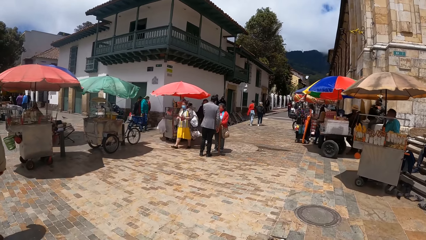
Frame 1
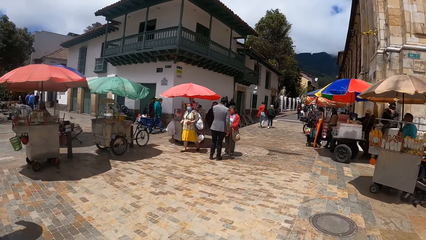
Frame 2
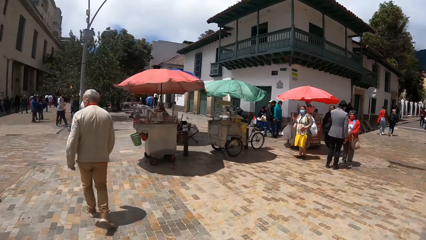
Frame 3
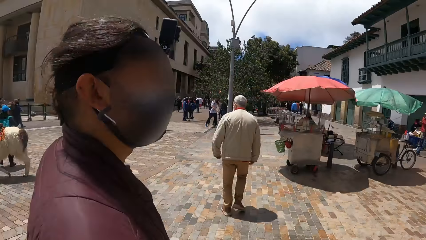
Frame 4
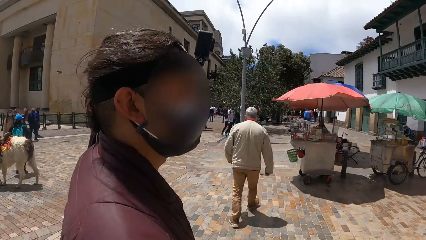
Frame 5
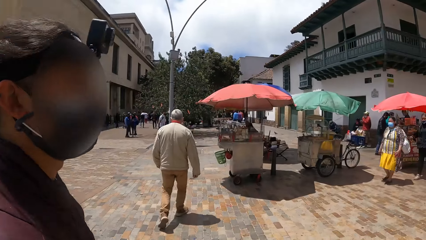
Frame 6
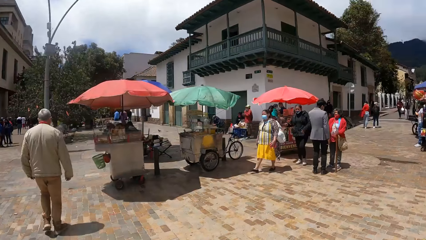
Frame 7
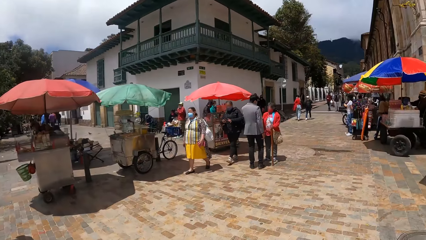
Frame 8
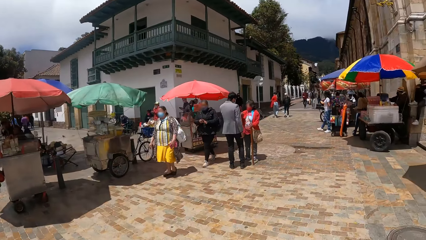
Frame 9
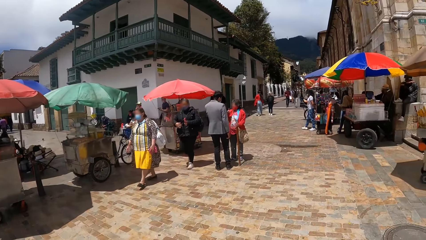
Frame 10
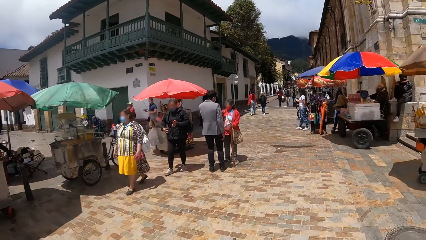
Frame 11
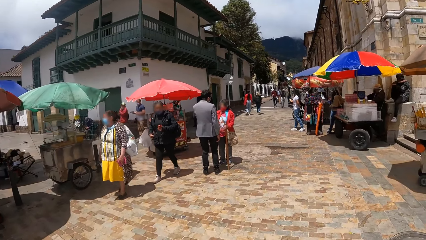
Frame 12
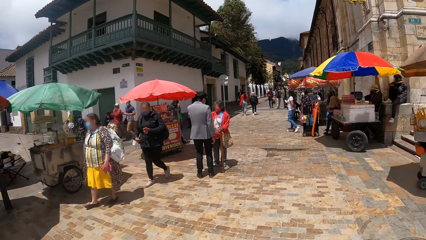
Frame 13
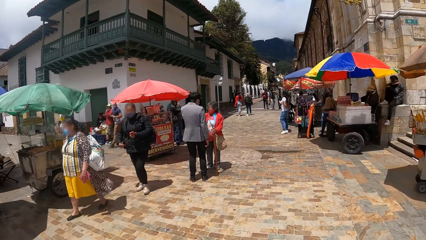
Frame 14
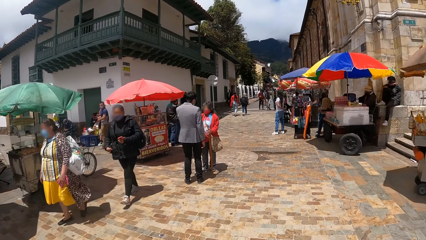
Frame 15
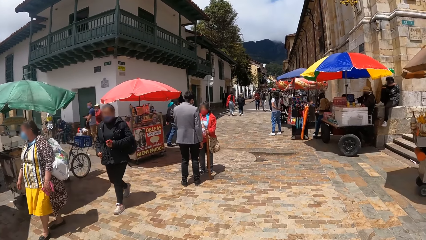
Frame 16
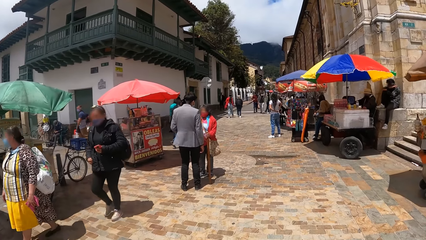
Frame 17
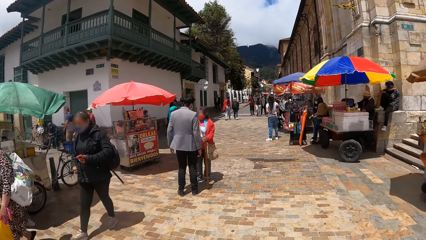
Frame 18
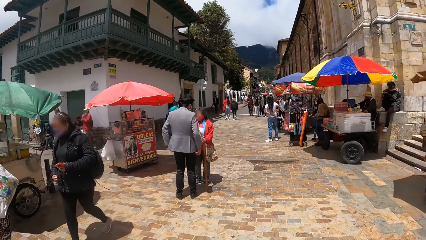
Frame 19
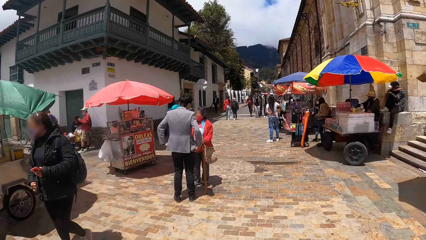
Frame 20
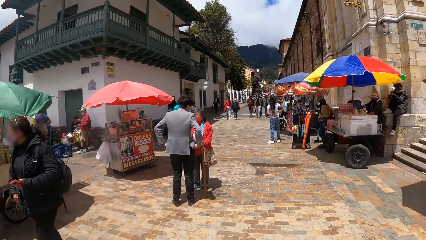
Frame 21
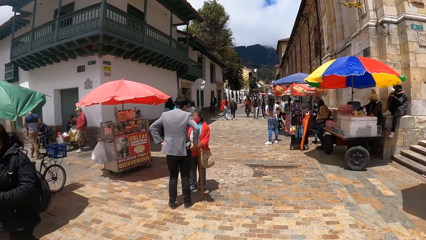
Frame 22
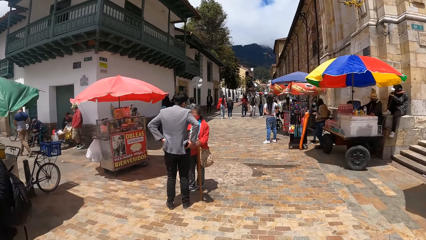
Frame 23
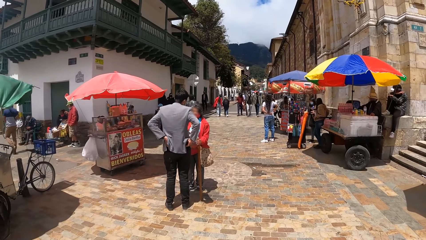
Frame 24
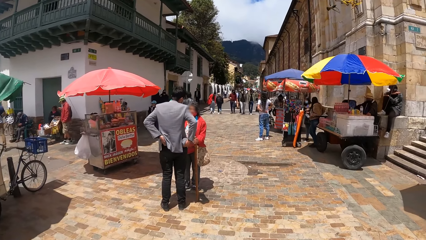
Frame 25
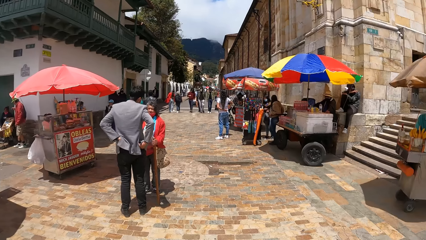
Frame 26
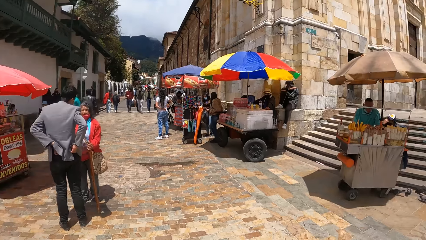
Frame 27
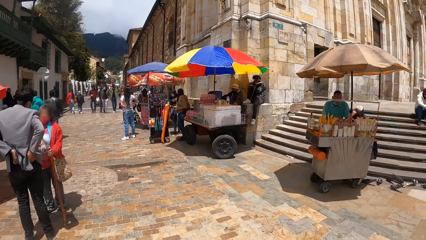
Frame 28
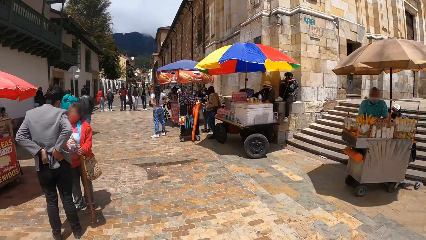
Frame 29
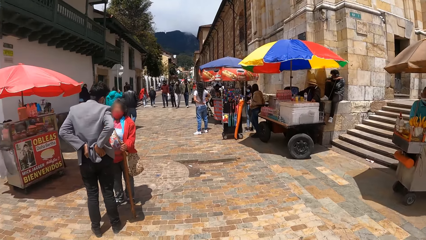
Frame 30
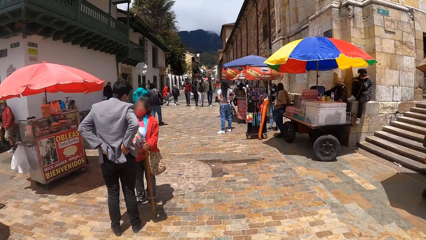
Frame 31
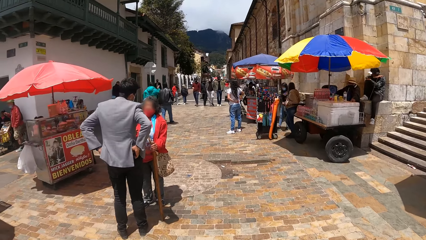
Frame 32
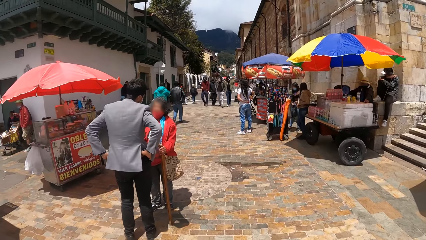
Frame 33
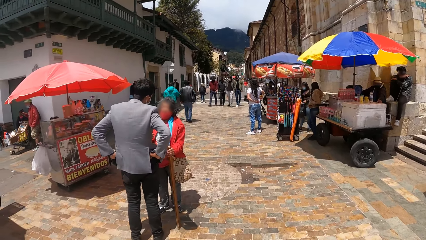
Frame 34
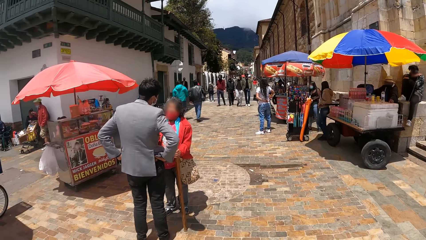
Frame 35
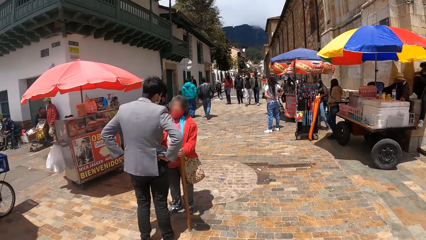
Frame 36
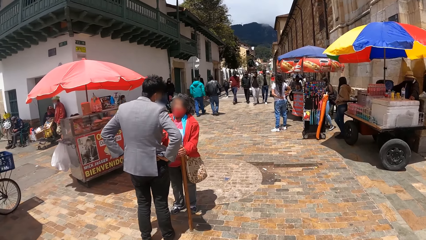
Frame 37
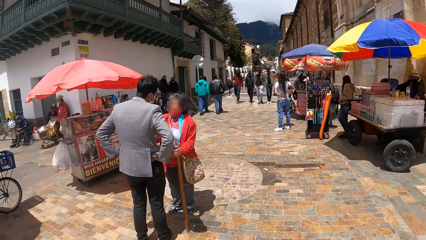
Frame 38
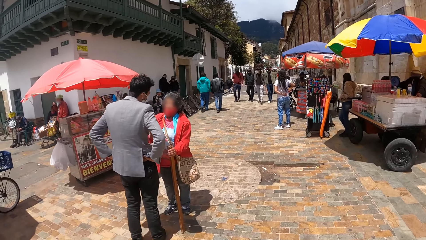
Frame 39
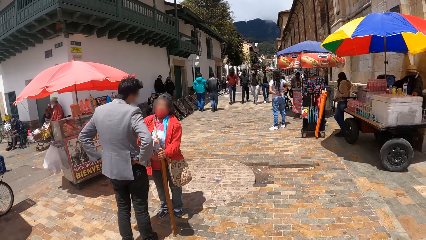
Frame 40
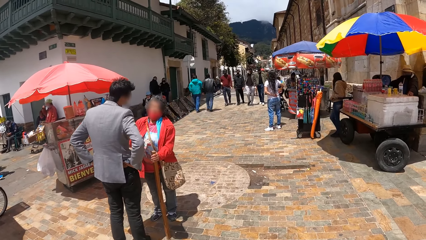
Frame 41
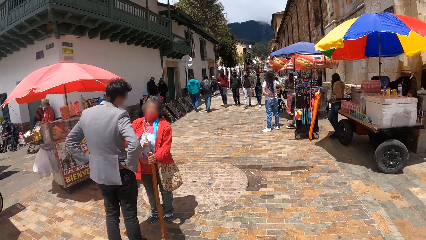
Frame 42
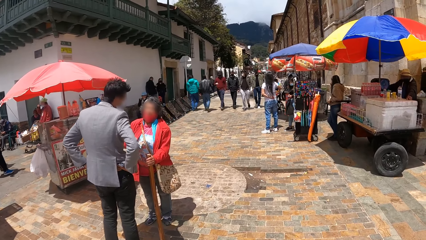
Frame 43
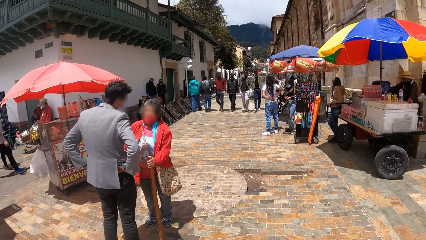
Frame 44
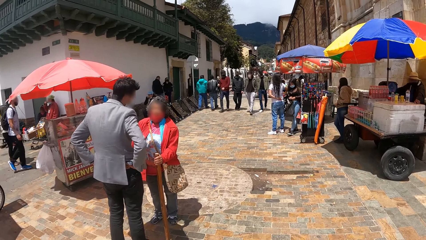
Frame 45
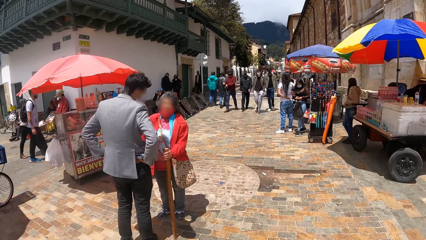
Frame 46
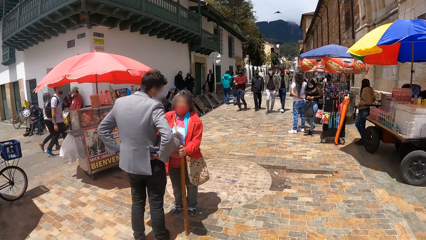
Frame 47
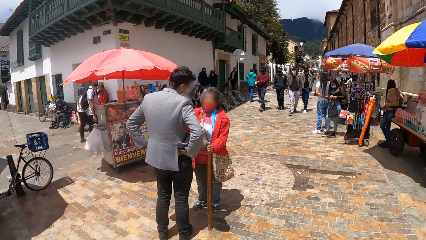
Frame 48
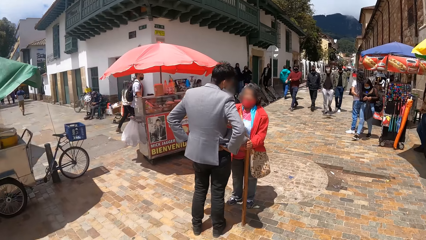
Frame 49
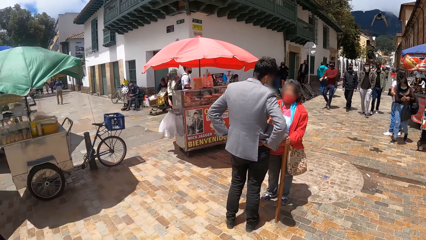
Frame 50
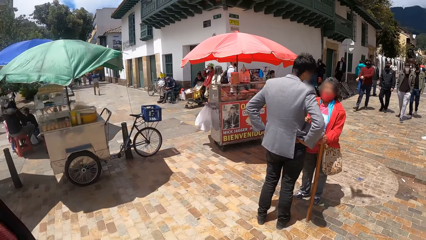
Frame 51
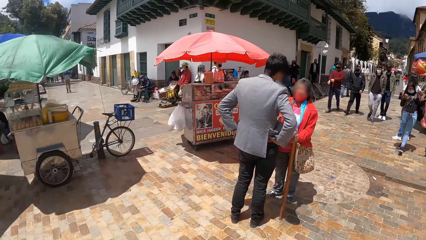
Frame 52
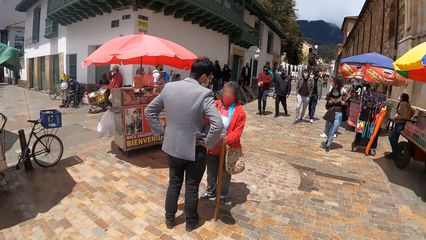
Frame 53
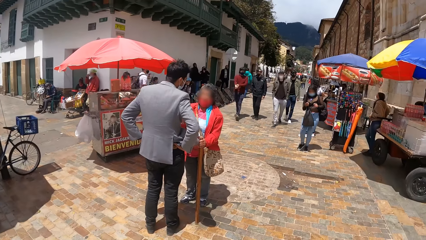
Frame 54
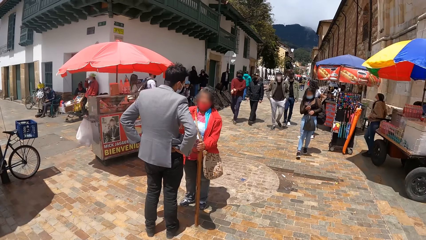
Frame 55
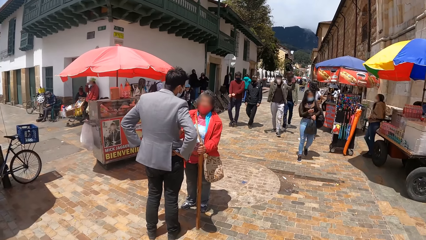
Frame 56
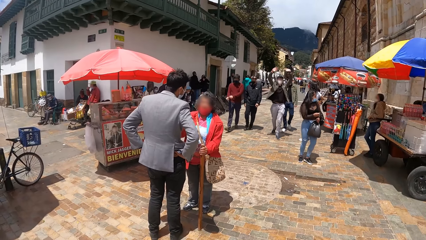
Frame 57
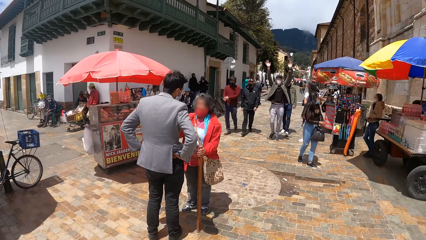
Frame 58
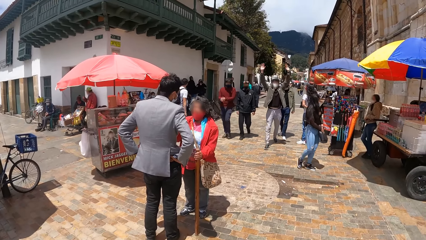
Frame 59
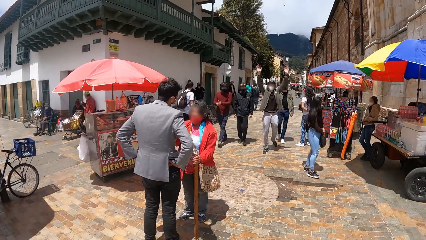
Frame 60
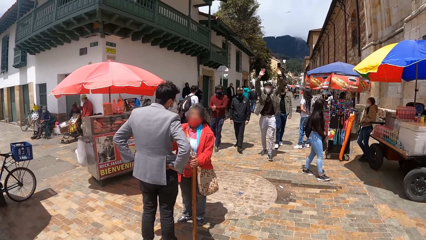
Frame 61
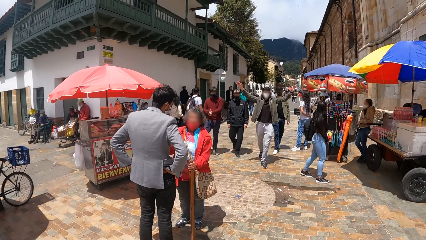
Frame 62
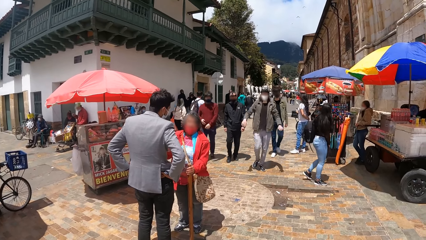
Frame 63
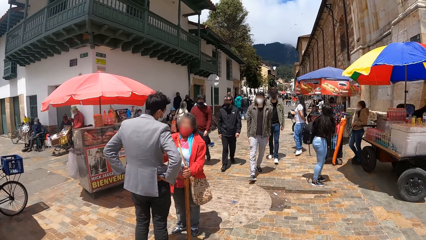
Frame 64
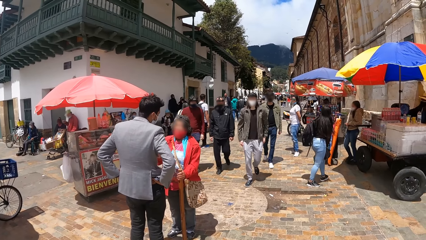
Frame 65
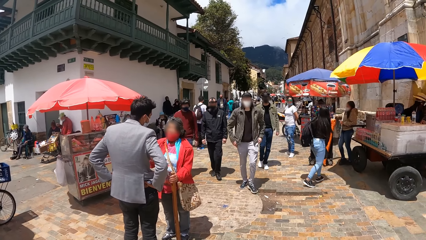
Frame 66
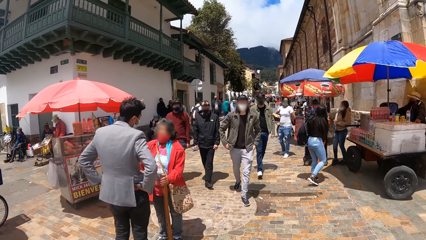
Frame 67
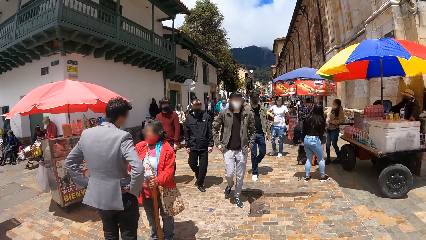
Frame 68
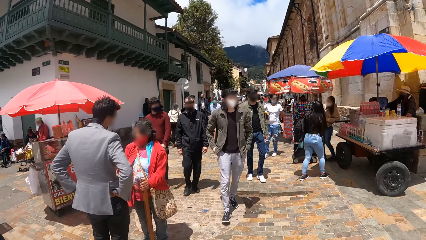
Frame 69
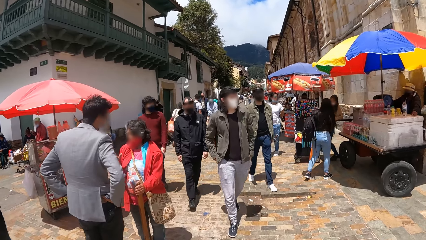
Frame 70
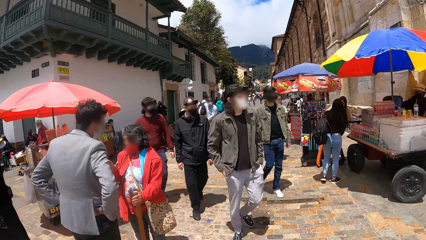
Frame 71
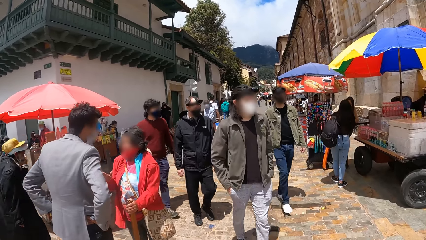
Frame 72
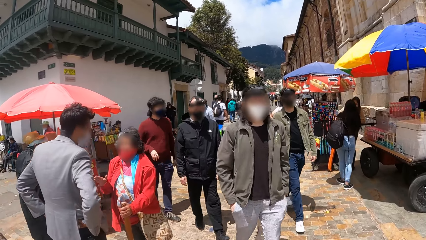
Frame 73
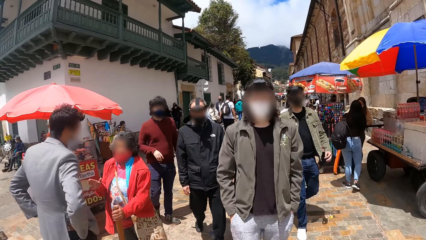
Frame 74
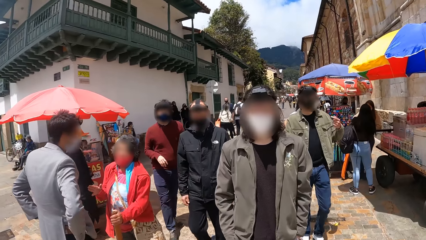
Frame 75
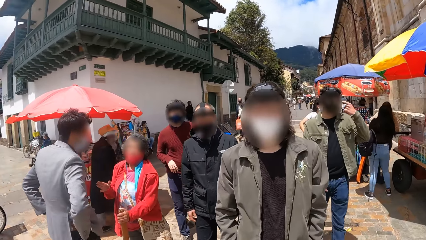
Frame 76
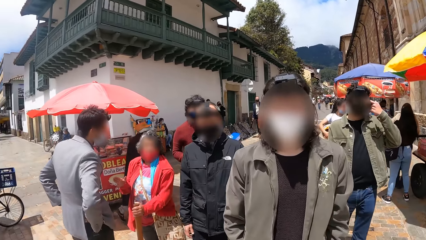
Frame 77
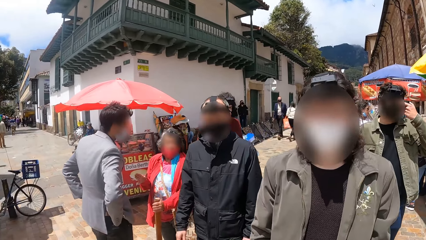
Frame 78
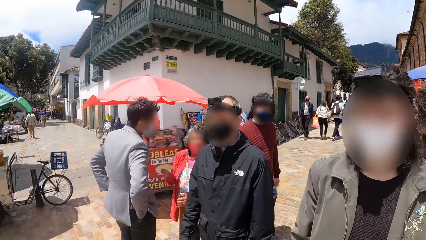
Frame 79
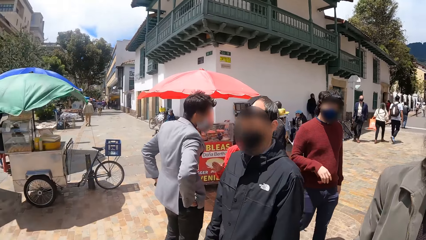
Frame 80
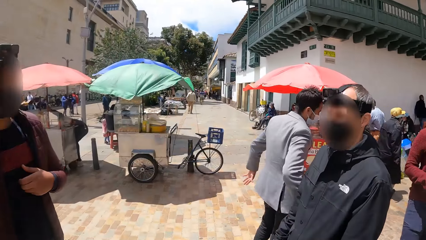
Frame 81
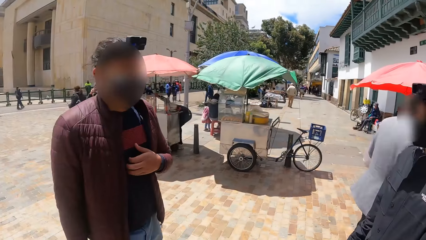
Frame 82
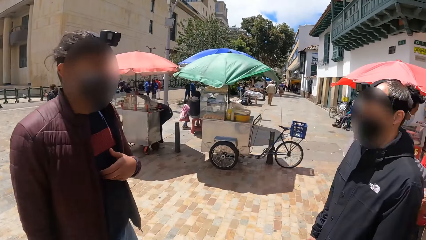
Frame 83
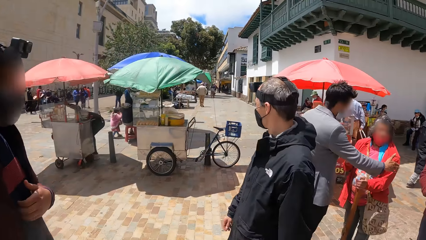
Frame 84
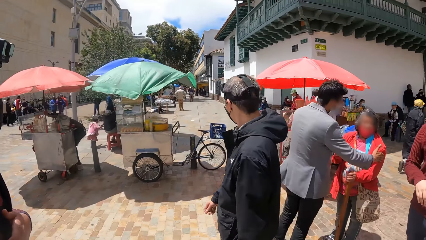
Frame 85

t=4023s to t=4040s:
The camera wearer turns left. A man walks on a pavement. The camera wearer converses with a person. They turn right and walk forward. They look right and look forward. Another man dialogues with a lady. The camera wearer looks left and looks forward. Another man waves at the camera wearer. Another man lifts up the hands. That man and three other men walk on the pavement. One of the three other men adjusts the eye glasses. The camera wearer turns left.
